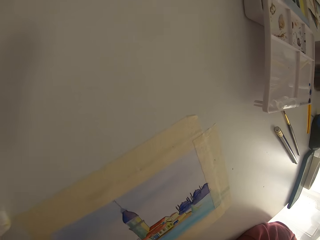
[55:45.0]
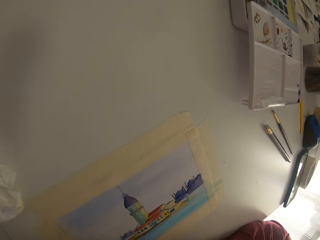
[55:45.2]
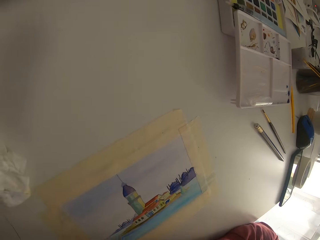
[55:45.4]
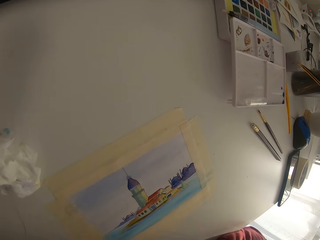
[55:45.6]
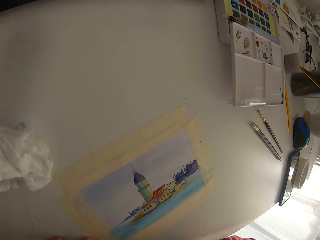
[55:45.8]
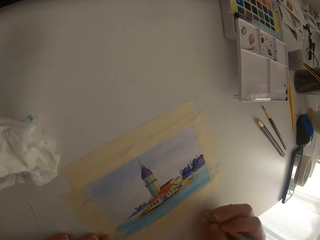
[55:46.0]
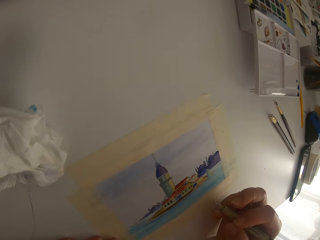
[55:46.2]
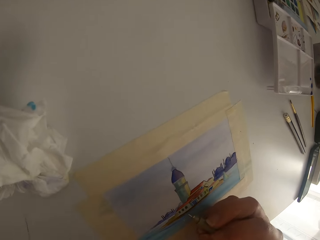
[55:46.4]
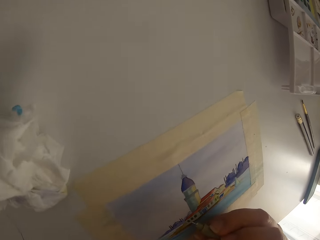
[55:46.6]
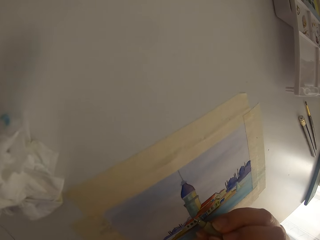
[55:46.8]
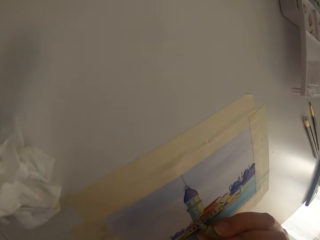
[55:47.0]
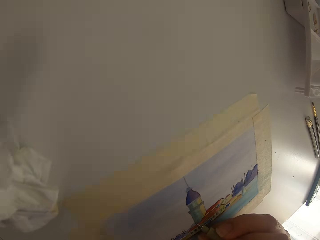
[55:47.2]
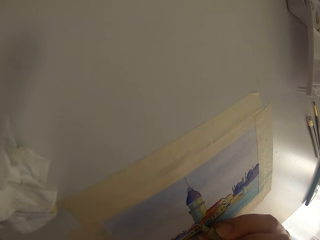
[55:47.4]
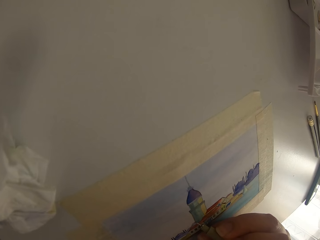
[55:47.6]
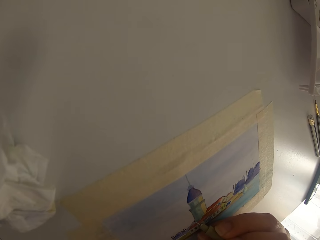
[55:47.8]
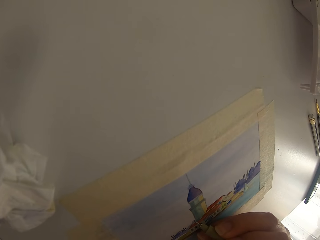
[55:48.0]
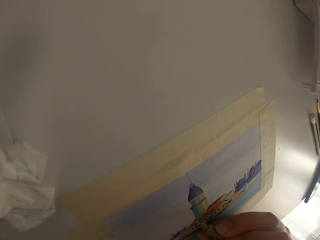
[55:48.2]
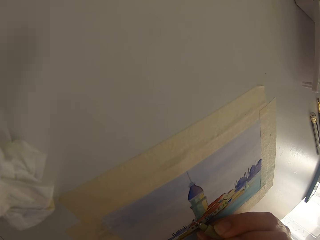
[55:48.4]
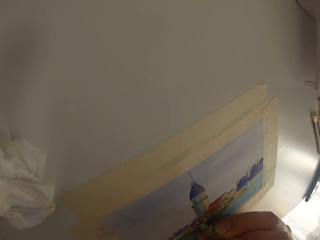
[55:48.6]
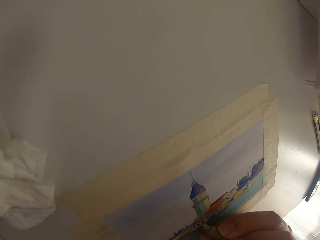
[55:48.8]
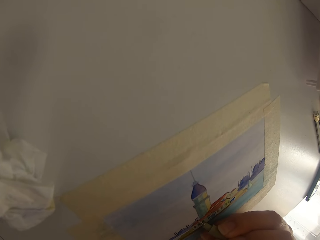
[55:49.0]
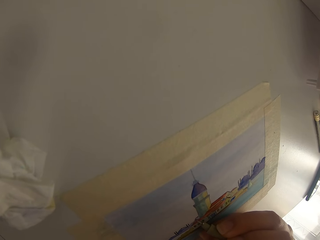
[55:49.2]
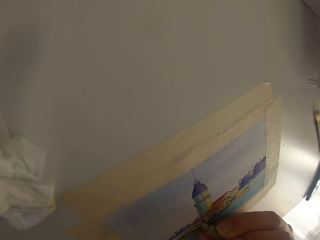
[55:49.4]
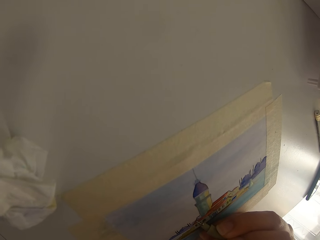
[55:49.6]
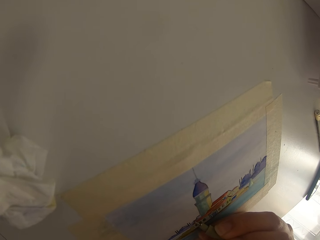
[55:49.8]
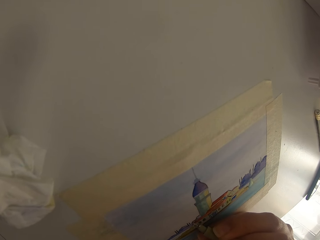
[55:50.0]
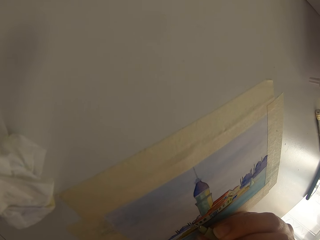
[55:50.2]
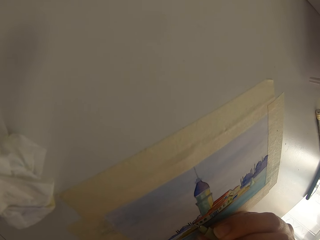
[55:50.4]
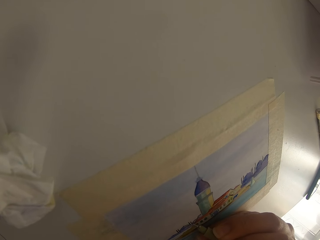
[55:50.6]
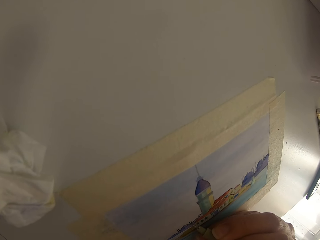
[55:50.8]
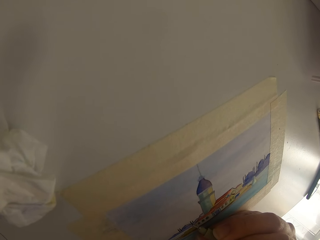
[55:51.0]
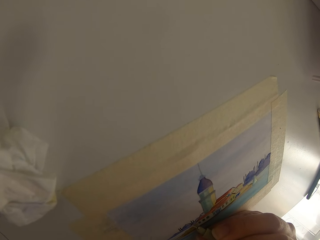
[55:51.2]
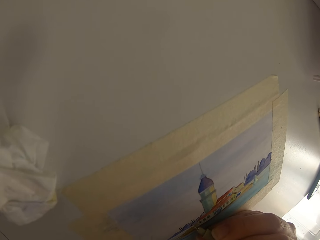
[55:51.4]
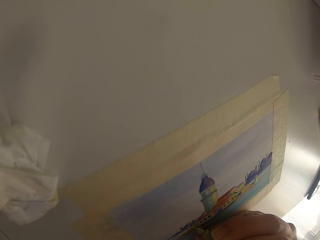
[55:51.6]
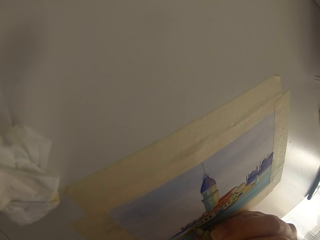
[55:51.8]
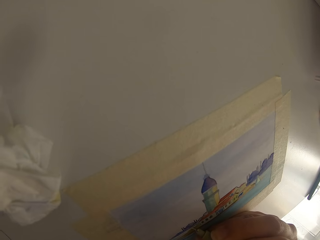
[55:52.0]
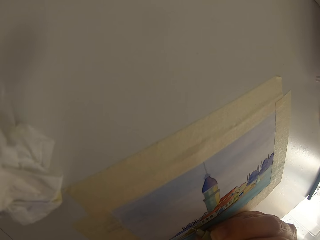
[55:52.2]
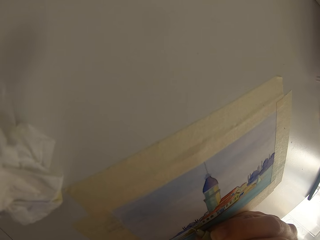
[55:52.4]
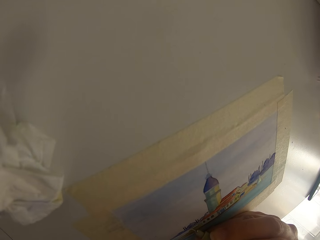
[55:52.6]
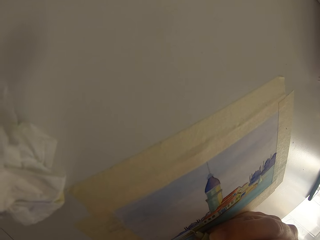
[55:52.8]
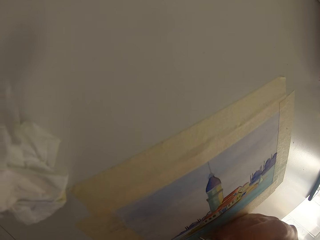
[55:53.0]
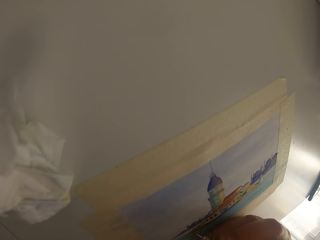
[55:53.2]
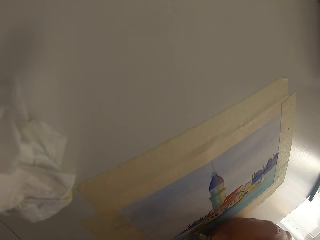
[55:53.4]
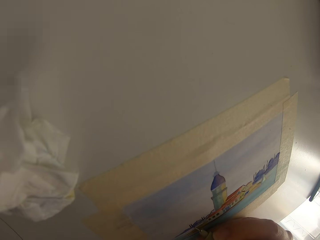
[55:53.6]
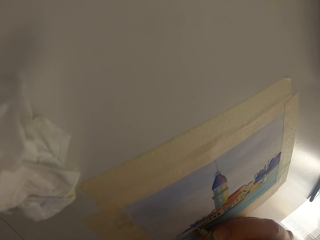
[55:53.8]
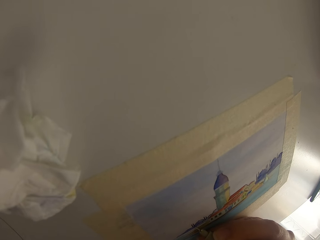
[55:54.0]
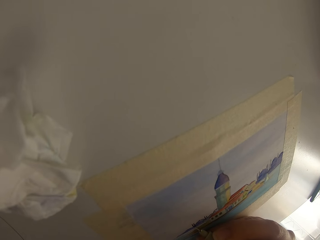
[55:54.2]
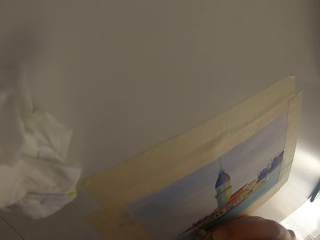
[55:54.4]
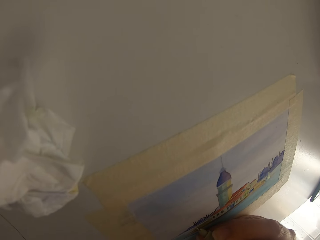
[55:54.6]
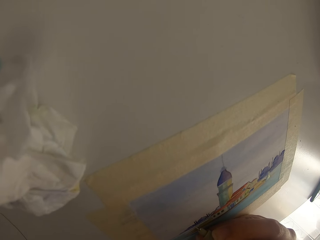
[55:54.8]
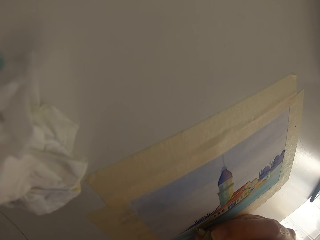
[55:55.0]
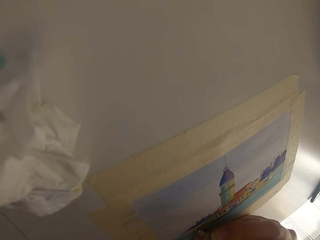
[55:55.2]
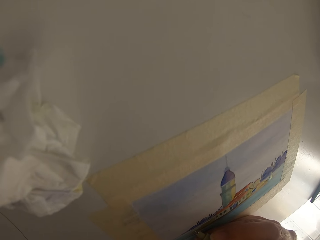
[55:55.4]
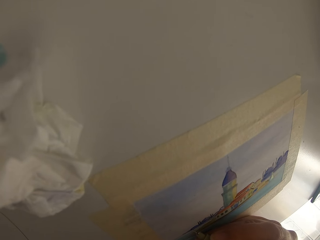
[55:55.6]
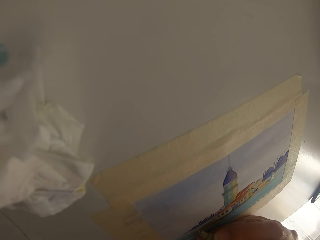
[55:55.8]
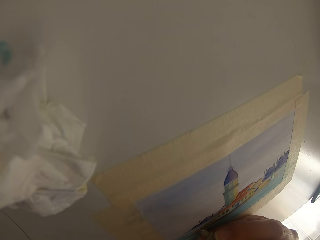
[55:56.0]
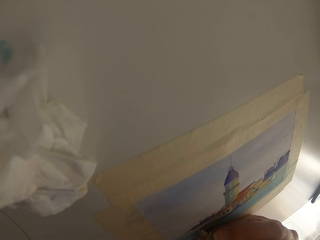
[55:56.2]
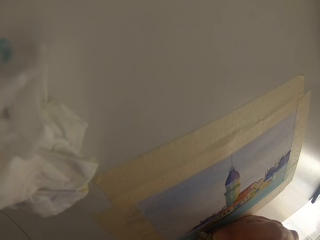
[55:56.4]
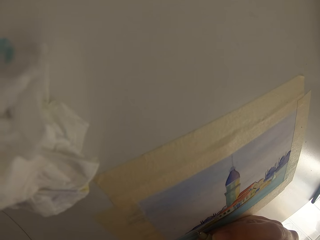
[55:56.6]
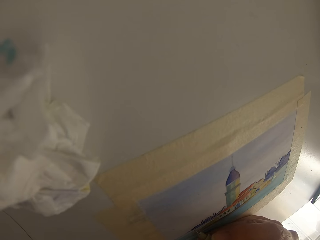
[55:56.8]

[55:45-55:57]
The camera wearer pauses drawing.

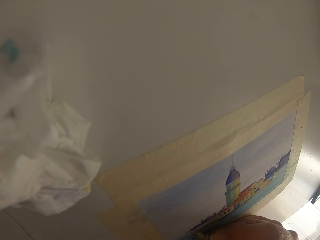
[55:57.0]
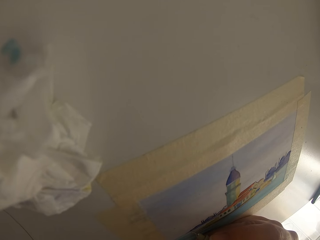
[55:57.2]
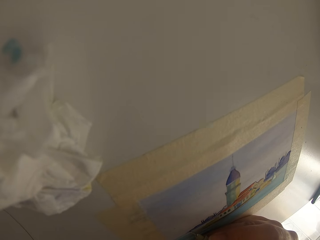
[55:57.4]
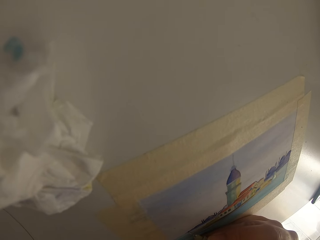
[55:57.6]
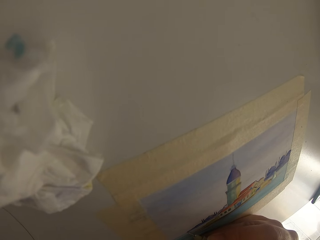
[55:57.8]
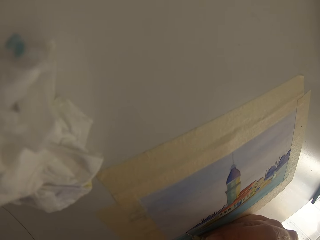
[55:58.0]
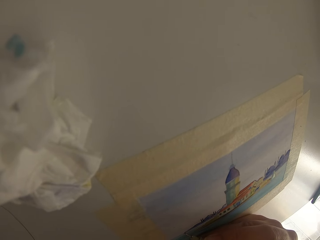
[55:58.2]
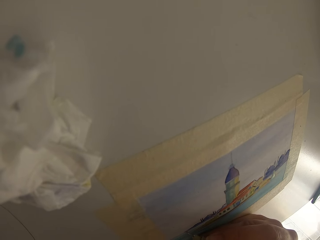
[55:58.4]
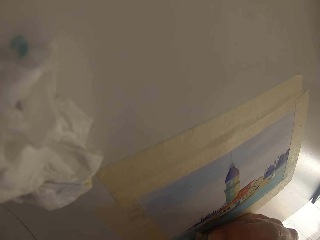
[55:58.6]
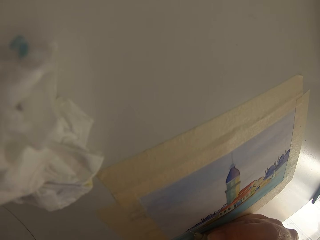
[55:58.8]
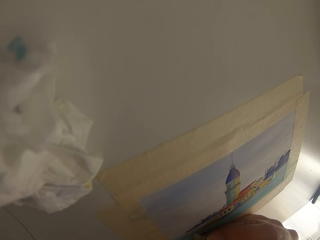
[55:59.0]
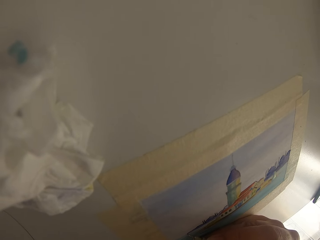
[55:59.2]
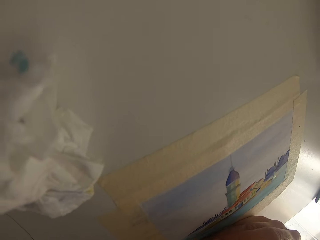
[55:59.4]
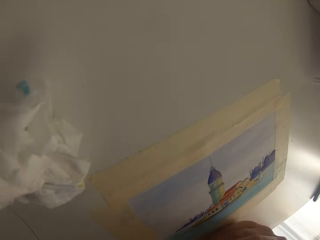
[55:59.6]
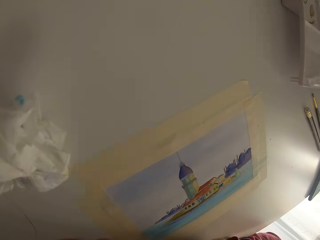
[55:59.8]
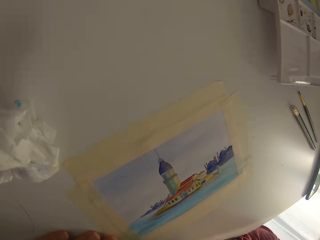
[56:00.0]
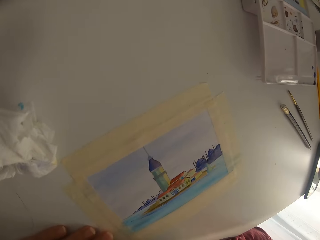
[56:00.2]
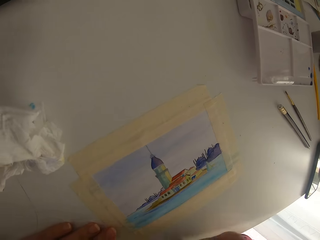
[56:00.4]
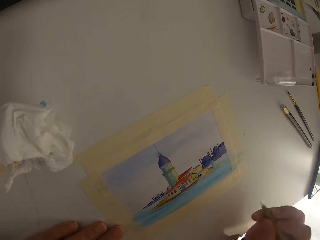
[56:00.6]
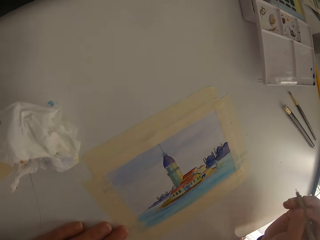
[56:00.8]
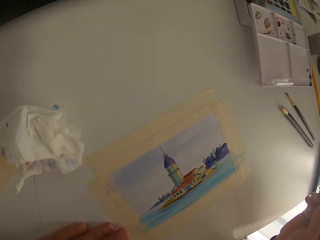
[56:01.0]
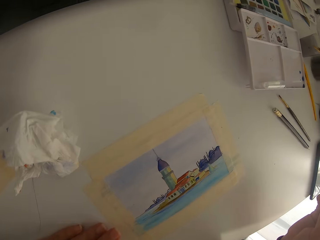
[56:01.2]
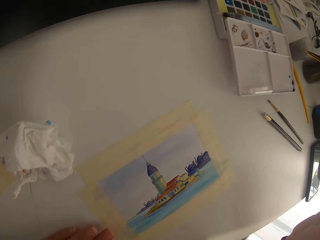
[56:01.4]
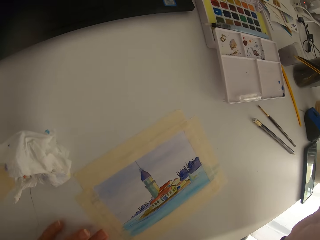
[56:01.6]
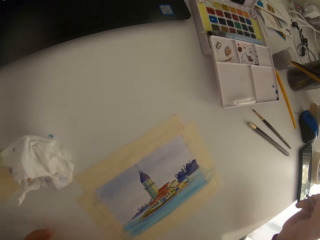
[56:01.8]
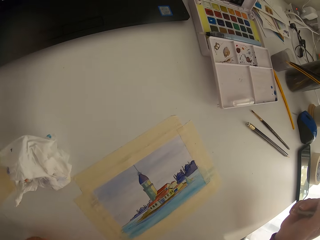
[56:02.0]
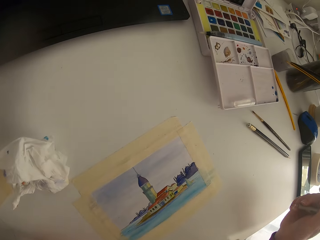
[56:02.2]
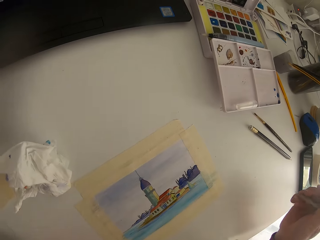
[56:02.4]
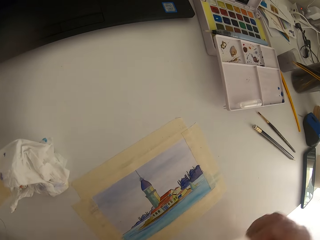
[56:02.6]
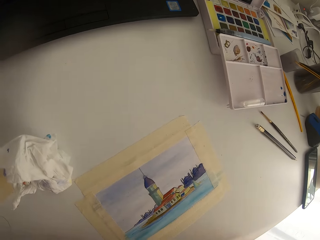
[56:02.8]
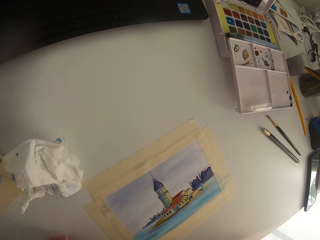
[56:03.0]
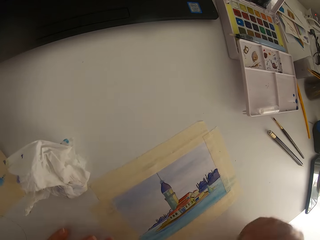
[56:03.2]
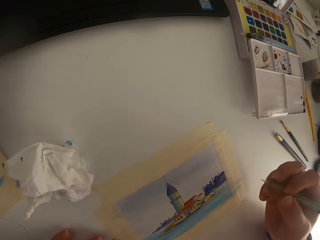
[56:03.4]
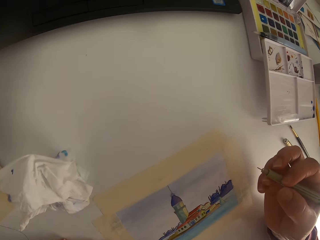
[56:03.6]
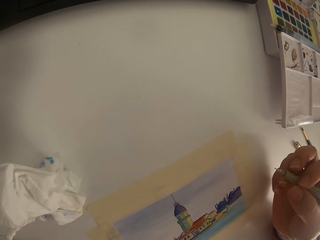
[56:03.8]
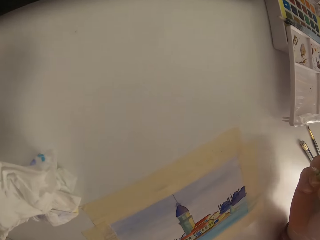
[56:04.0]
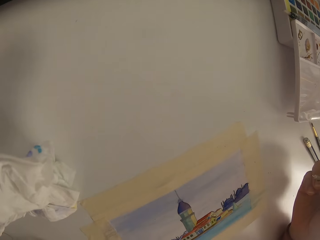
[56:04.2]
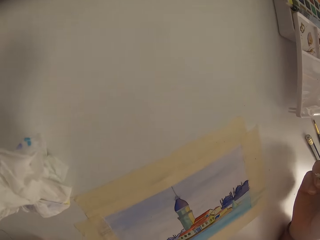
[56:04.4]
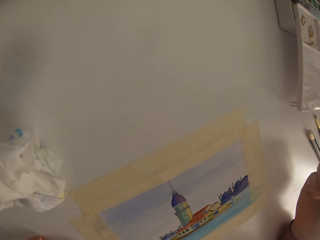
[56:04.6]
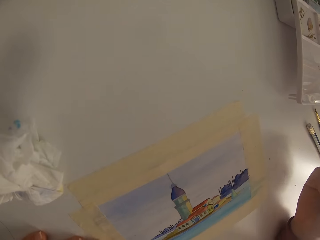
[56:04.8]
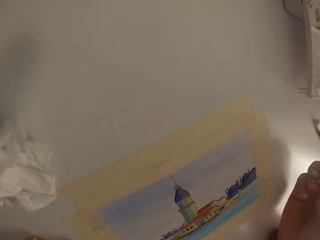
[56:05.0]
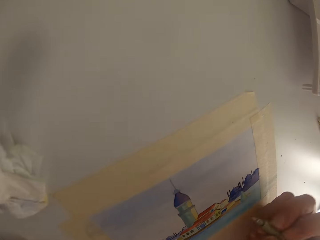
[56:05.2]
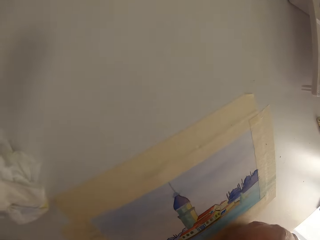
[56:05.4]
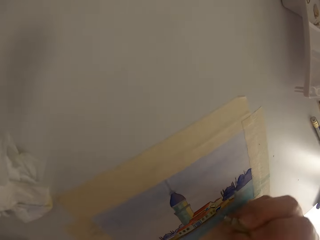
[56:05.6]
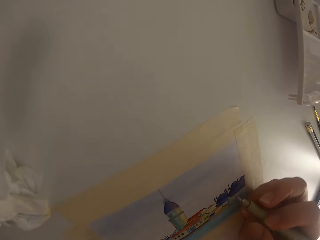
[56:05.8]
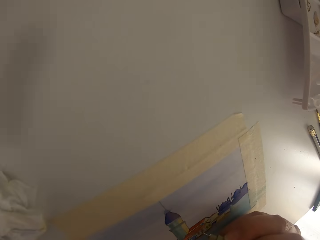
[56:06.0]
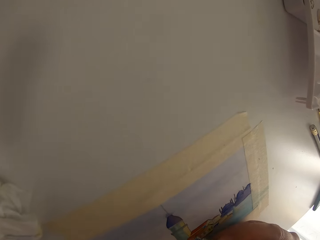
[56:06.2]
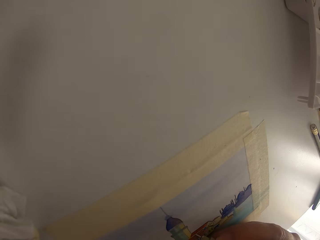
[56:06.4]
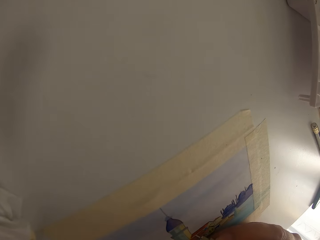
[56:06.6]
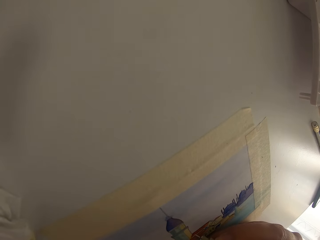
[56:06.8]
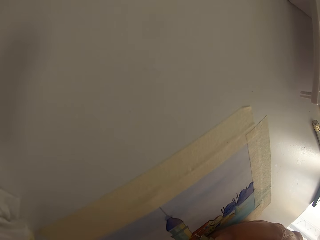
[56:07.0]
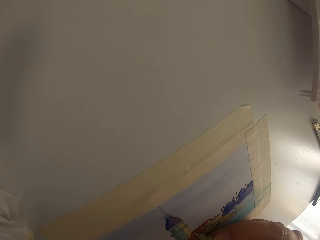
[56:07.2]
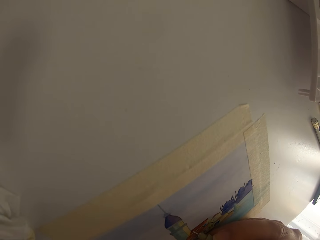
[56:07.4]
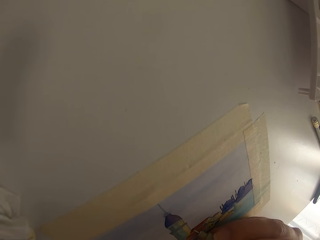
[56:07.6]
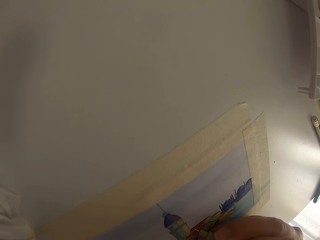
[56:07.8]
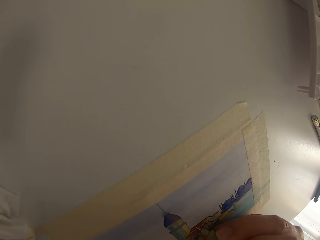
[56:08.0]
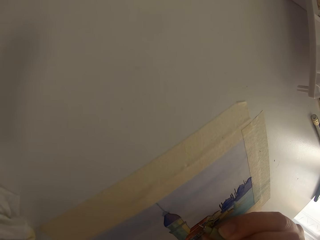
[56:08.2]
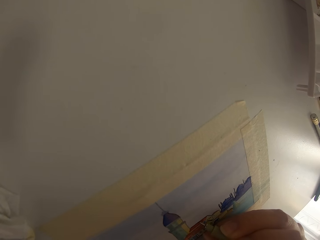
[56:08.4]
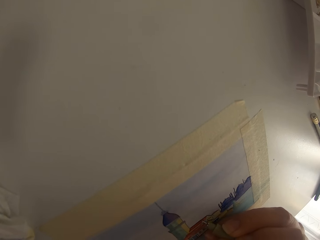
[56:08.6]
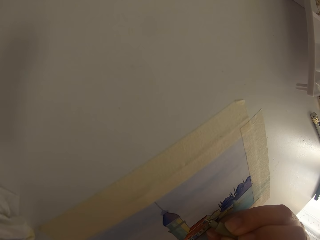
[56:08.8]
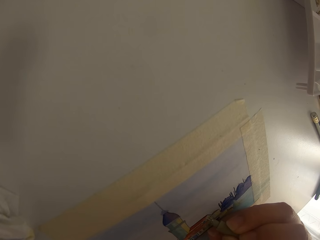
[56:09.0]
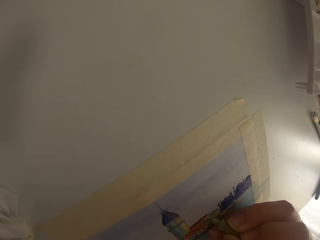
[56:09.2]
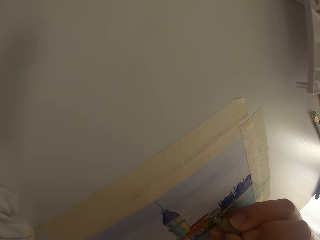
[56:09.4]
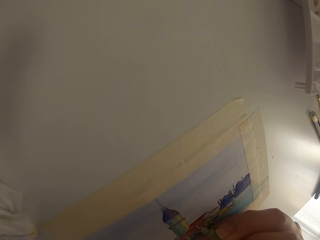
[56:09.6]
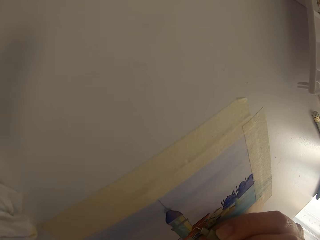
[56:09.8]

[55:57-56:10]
The camera wearer draws on the paper with a pen. They pause drawing.
